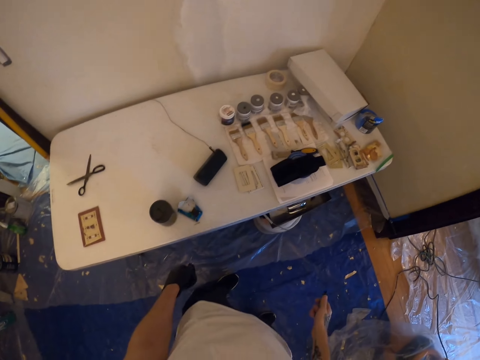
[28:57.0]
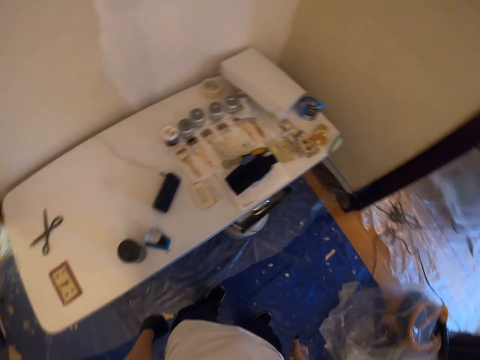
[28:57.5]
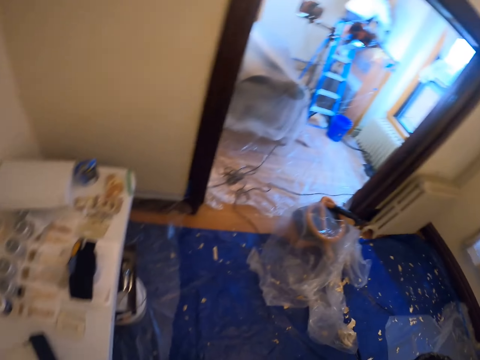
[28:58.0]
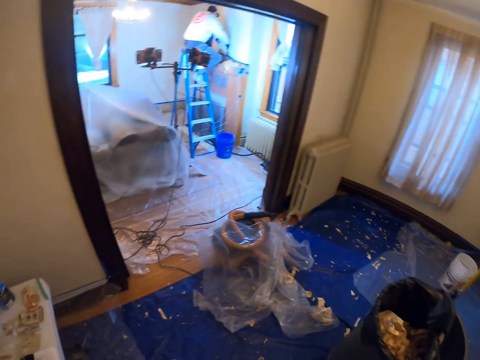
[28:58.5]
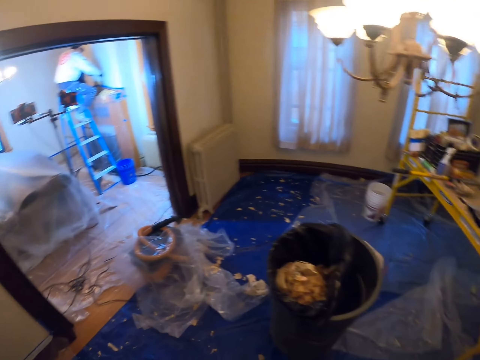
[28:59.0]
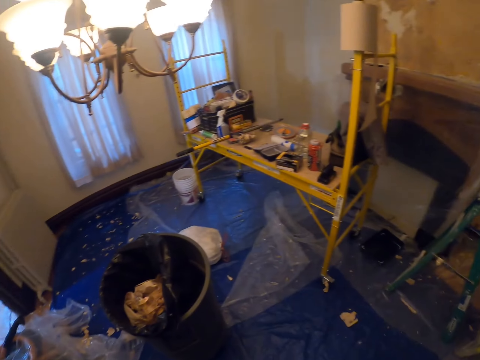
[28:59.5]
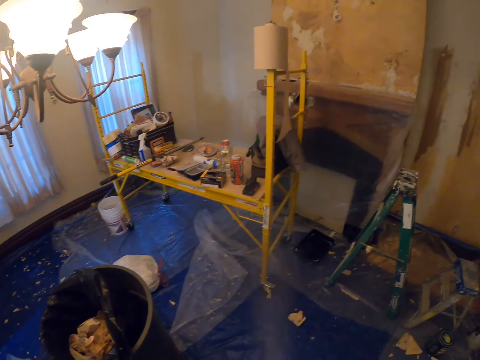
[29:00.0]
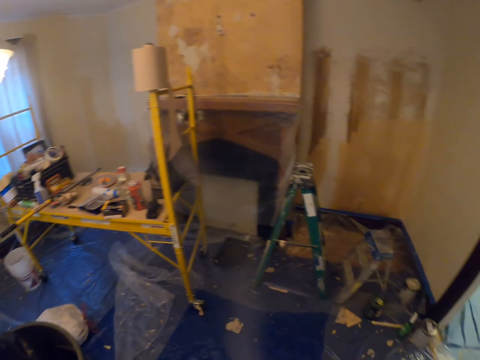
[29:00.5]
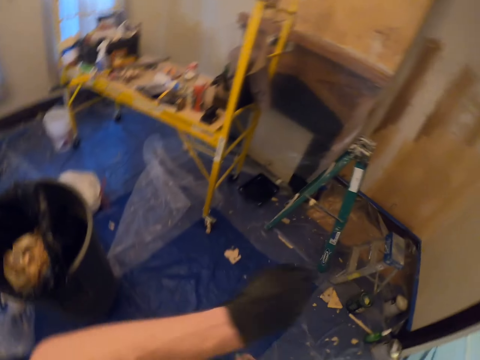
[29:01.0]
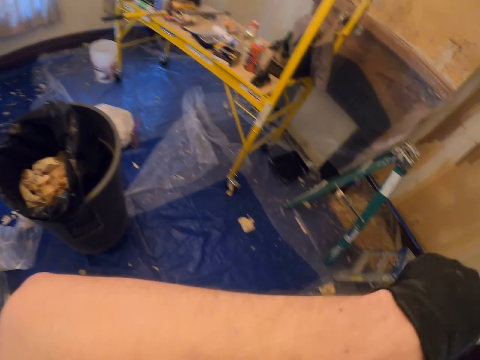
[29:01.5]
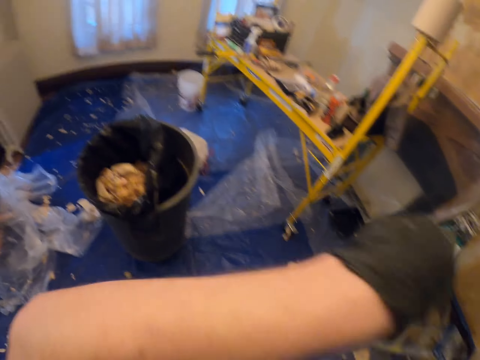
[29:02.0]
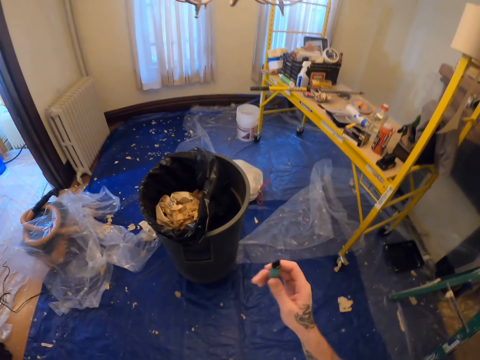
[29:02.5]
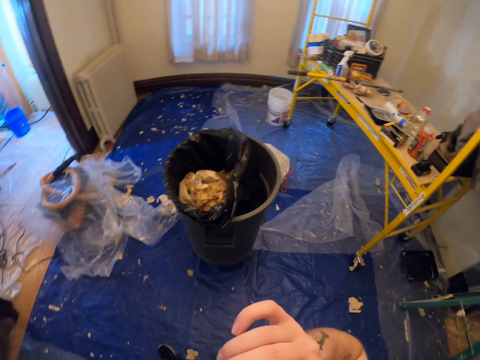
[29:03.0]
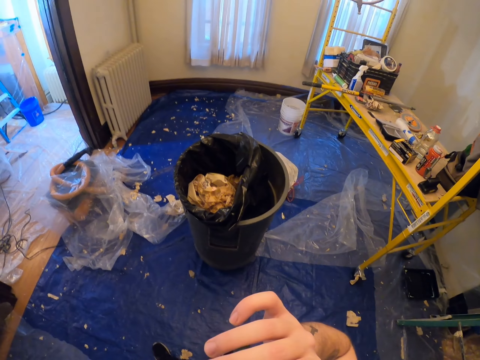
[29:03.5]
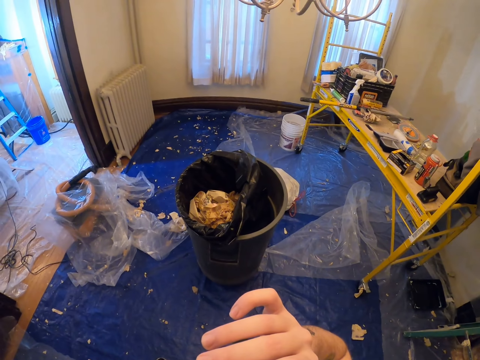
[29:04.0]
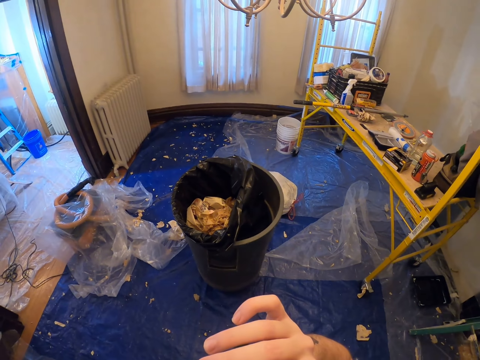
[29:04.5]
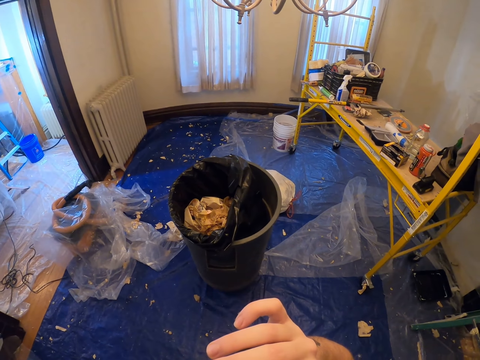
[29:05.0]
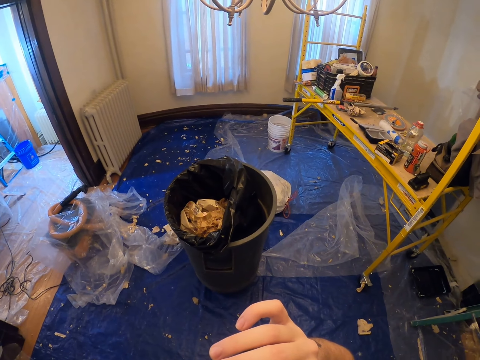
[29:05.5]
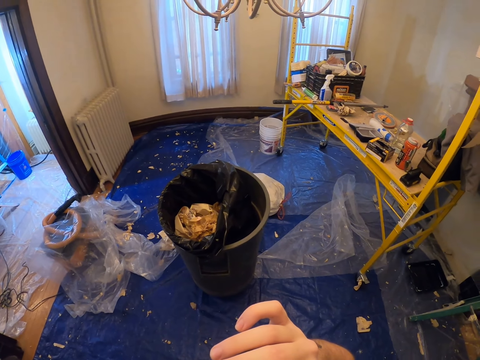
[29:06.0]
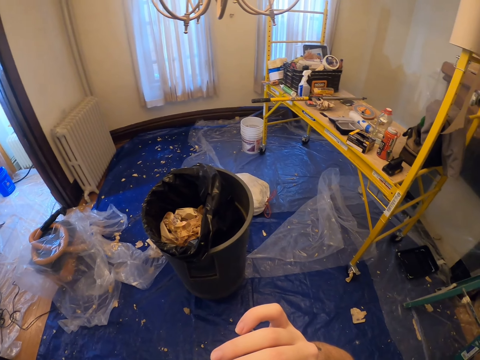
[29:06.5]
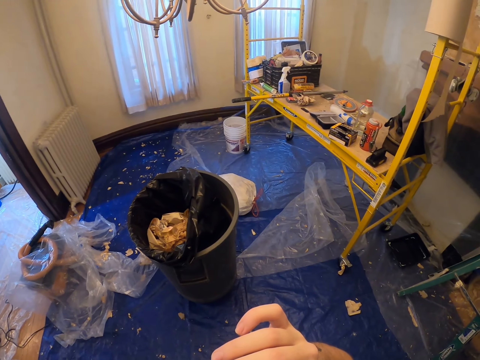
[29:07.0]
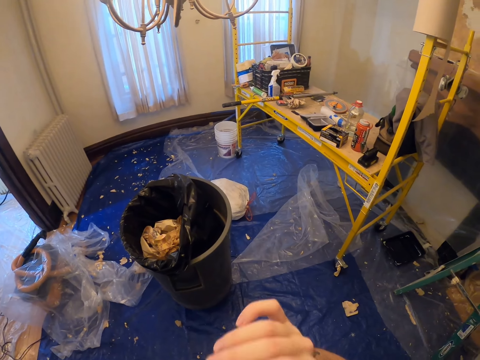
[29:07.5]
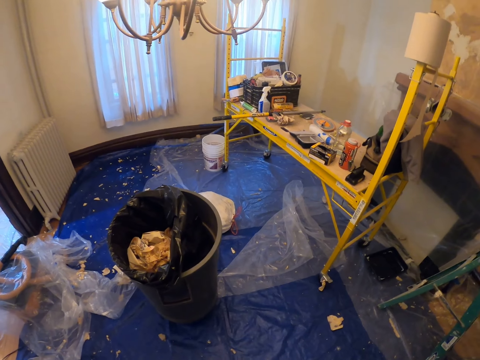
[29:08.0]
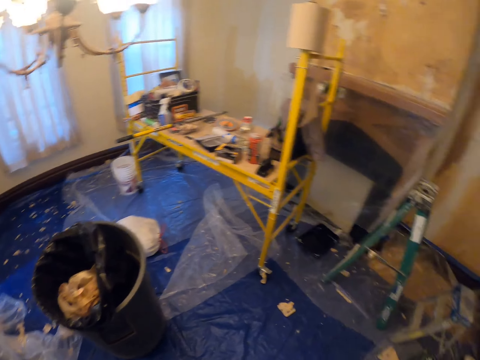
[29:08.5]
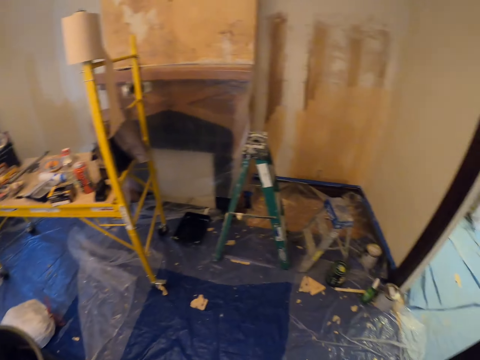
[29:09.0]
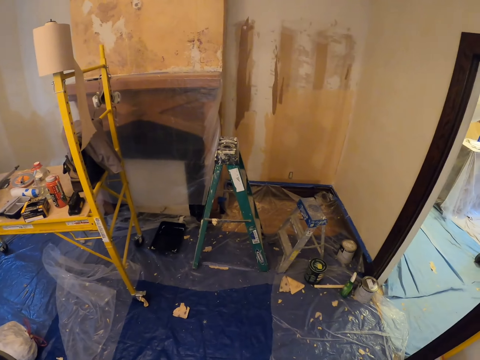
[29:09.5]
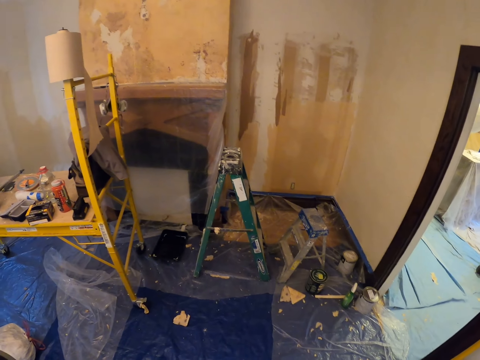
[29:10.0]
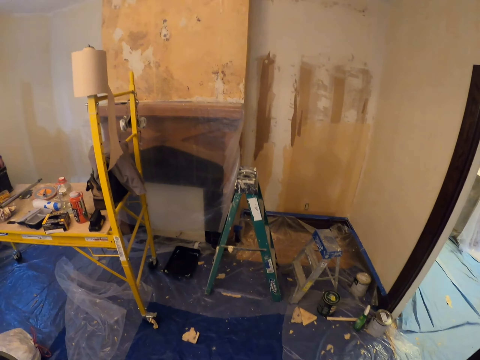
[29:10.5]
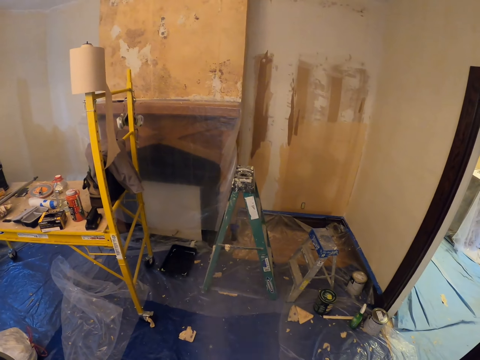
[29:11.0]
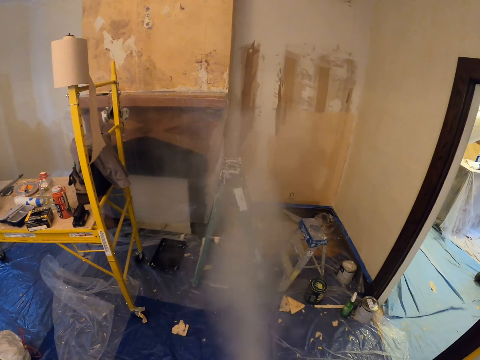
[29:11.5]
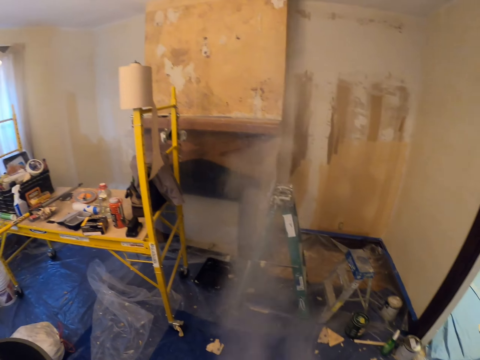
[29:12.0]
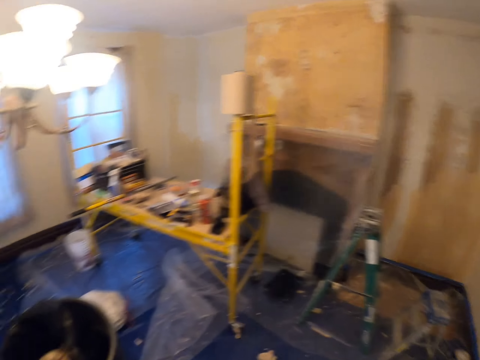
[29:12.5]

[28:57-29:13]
The camera wearer looks around a room and uses a vape. They raise the forearm towards the face. They smoke the cigarette. They look around the room.

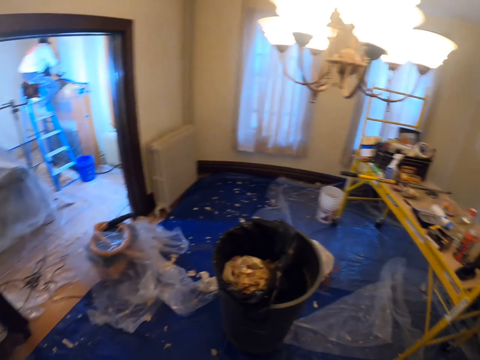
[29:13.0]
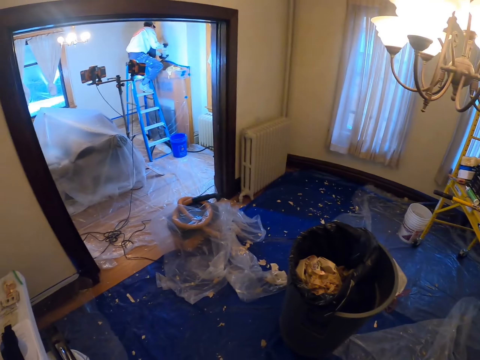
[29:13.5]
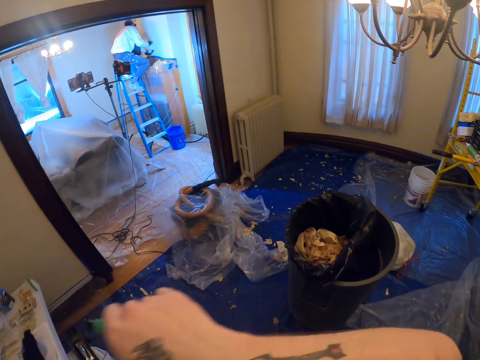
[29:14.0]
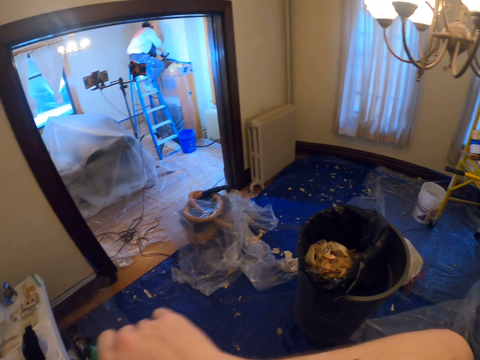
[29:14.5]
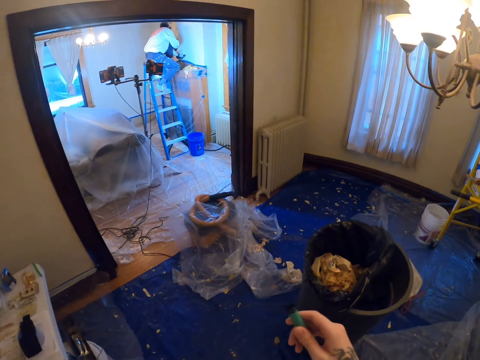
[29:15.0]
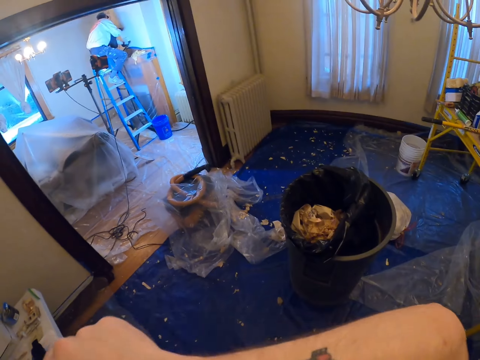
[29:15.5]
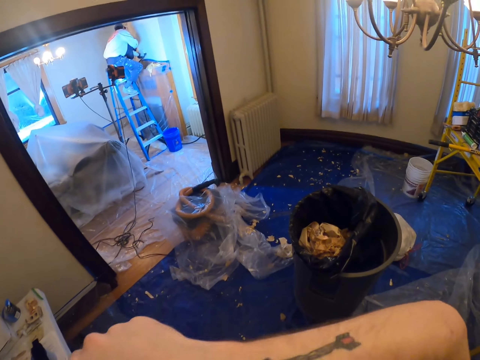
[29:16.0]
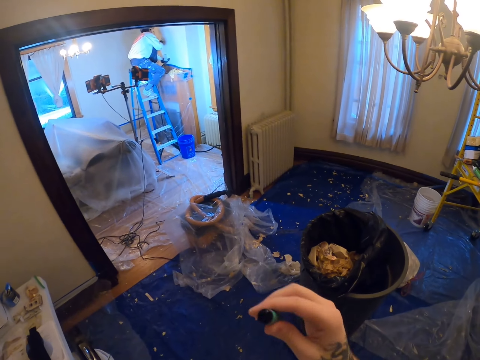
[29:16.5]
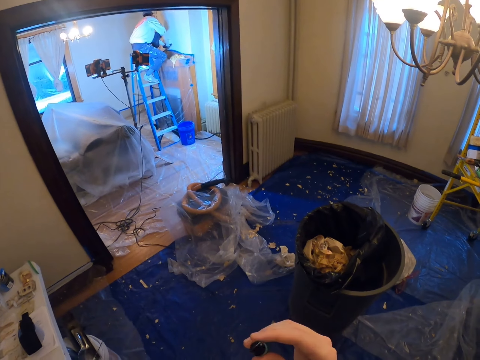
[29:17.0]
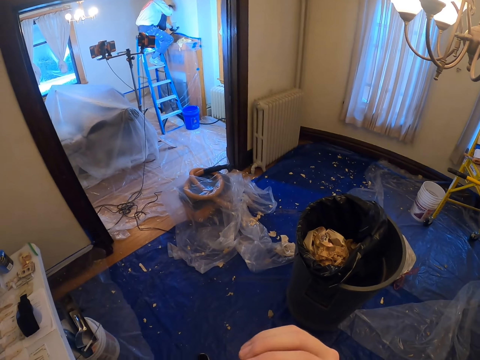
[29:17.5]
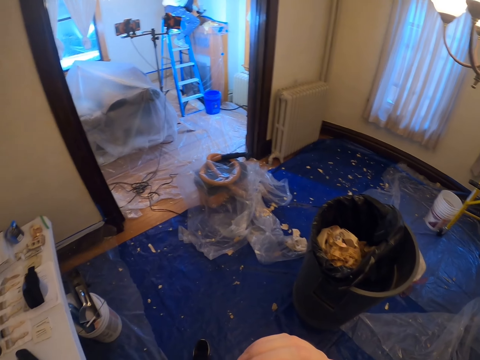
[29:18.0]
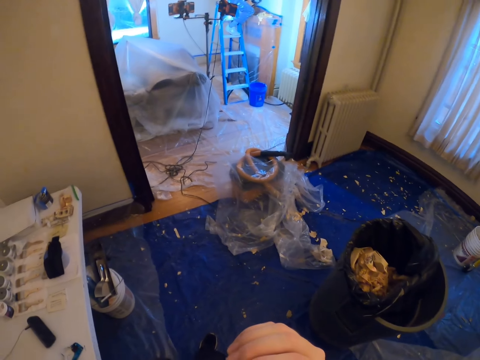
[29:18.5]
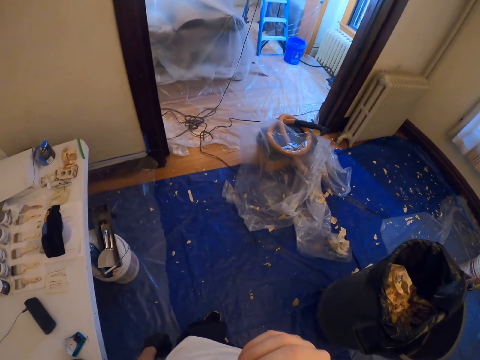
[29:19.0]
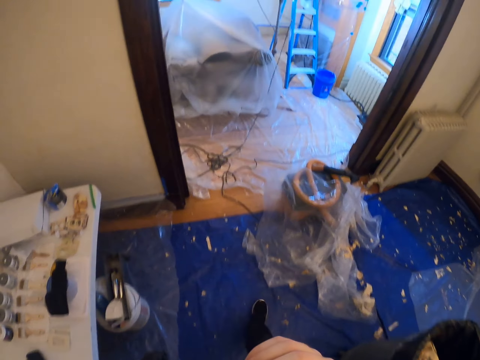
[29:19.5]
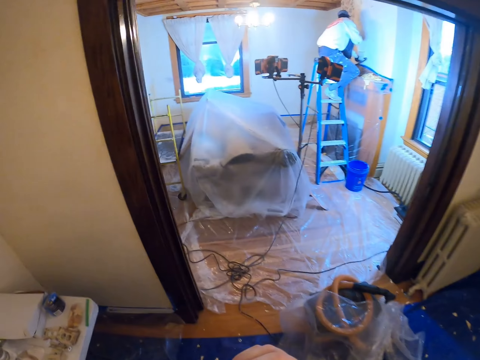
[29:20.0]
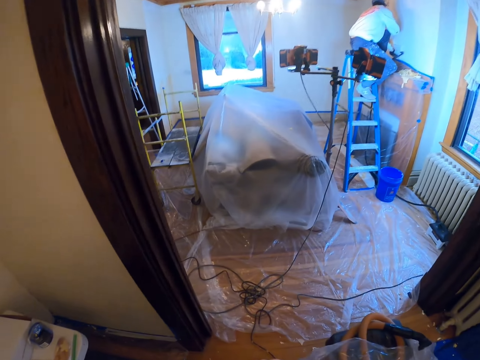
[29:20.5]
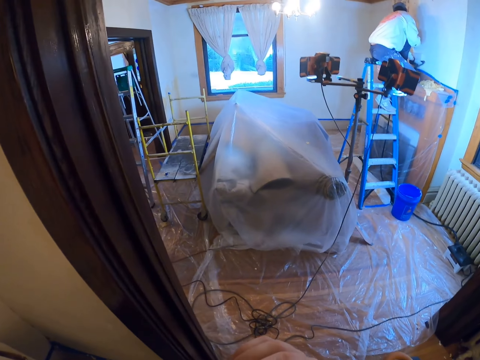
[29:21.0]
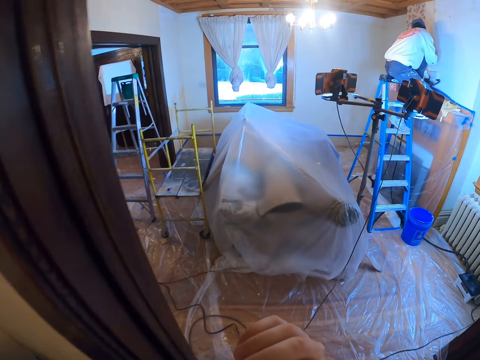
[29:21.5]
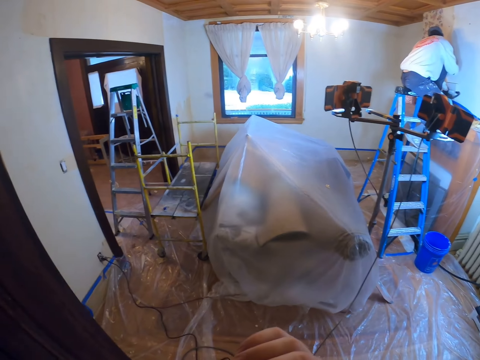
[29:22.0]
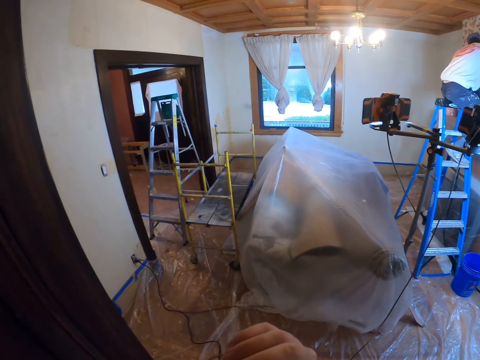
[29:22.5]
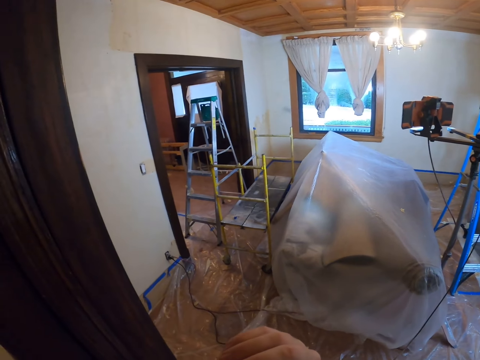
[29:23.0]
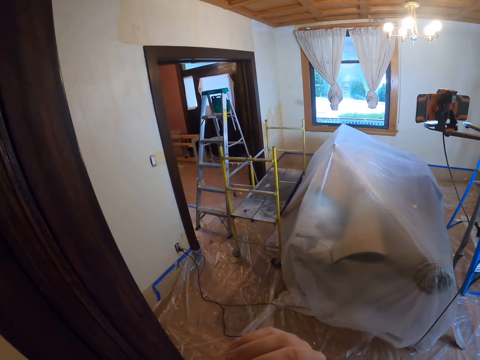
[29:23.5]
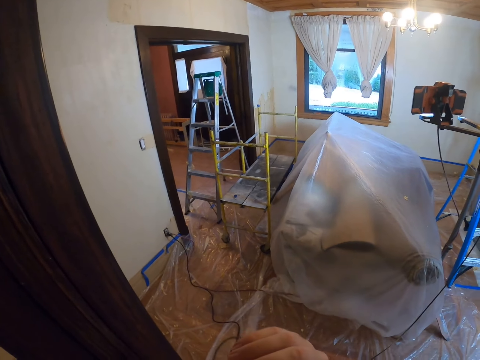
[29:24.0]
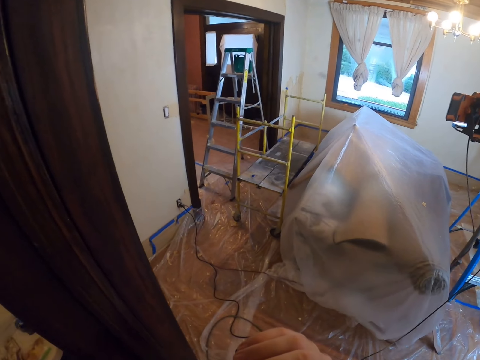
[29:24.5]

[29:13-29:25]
The camera wearer raises the forearm towards the face. They wipe the face. They use a vape or cigarette. They walk around a room.
